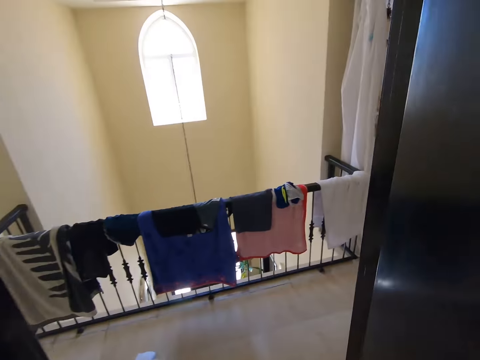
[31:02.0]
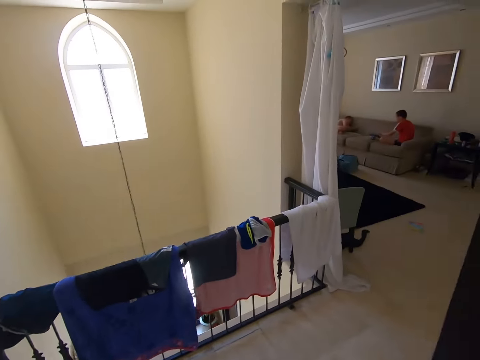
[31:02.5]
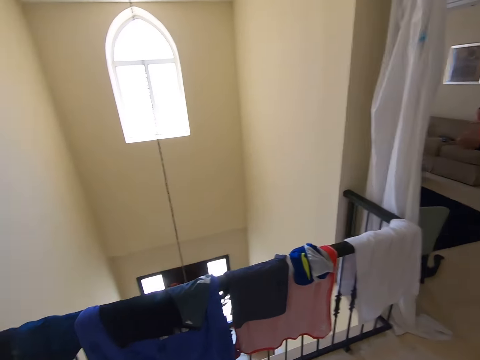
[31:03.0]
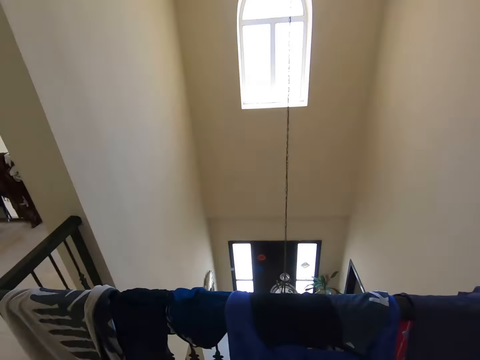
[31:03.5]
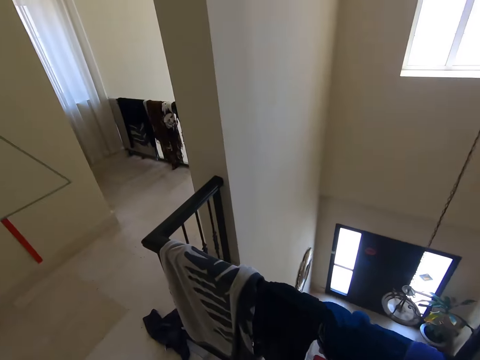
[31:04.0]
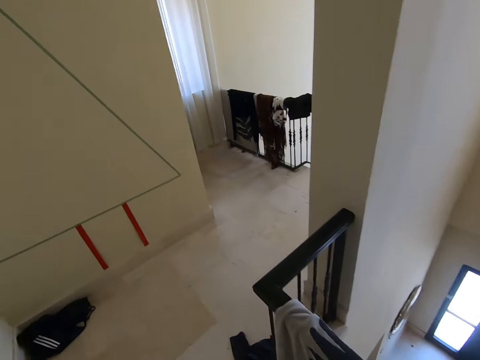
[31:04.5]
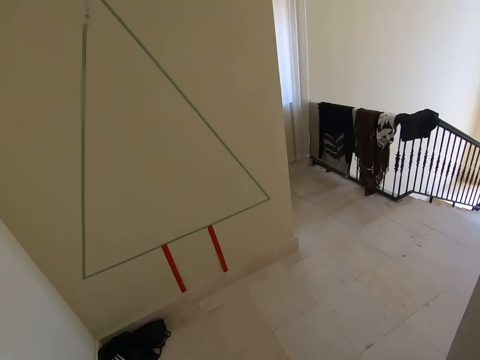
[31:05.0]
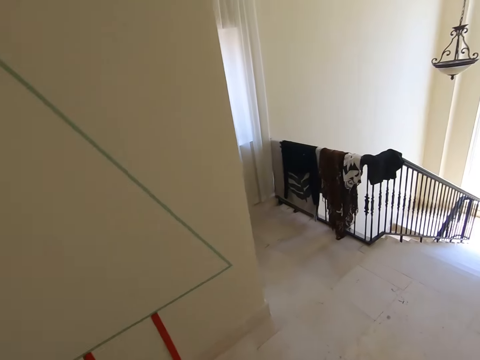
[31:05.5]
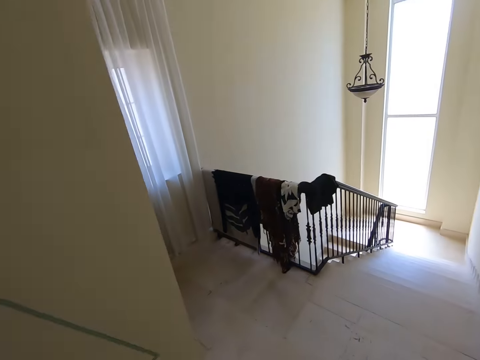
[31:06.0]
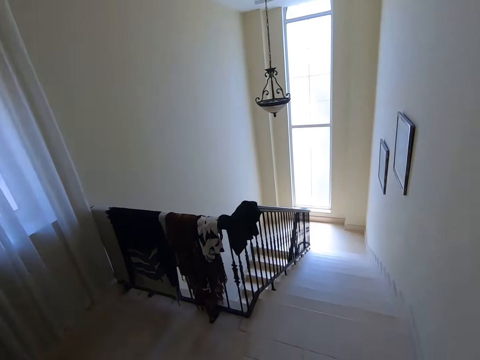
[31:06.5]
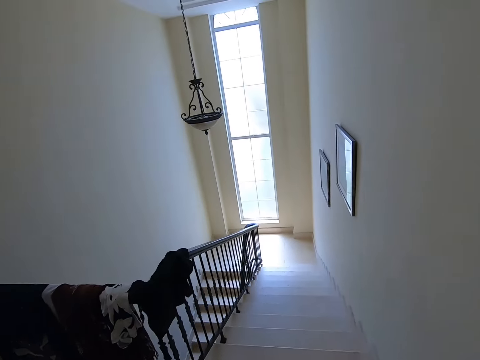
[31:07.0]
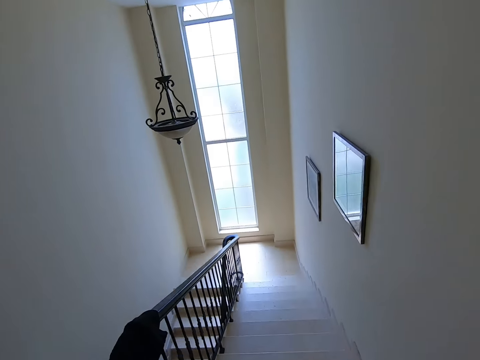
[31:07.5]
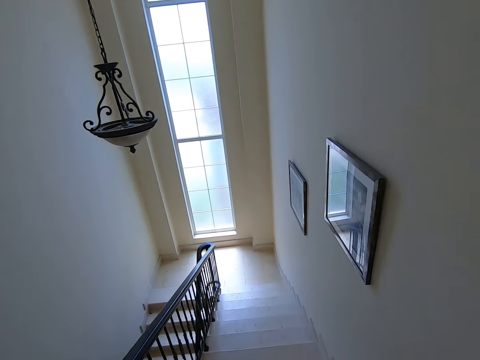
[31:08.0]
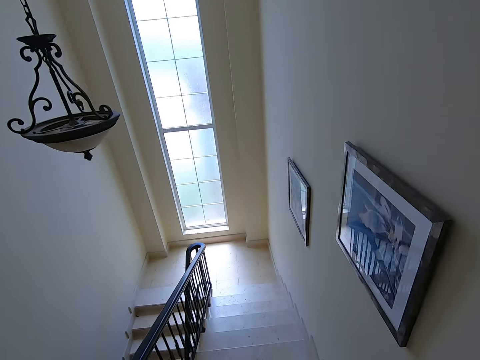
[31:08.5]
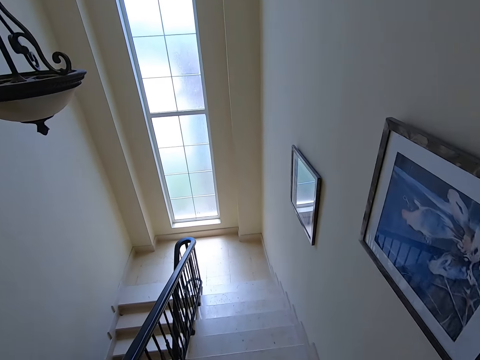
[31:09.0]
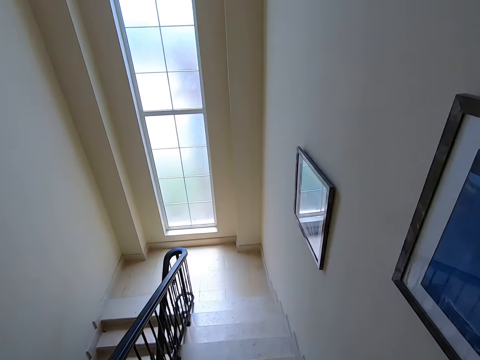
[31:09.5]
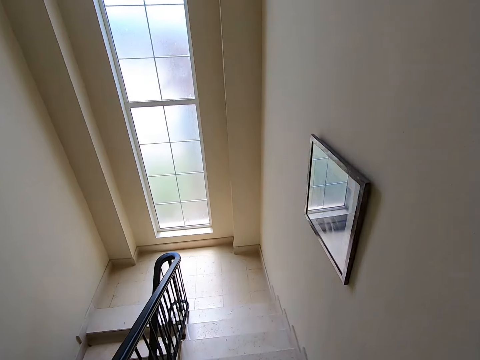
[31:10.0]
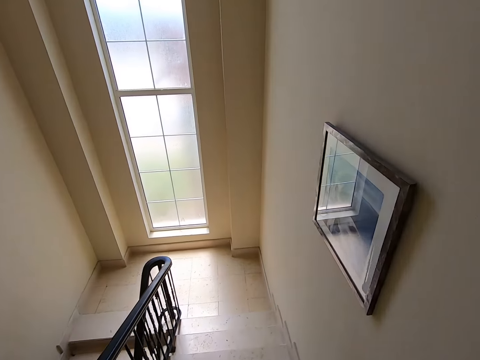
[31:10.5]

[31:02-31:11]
The camera wearer talks in the walkway. They go down the stairs.

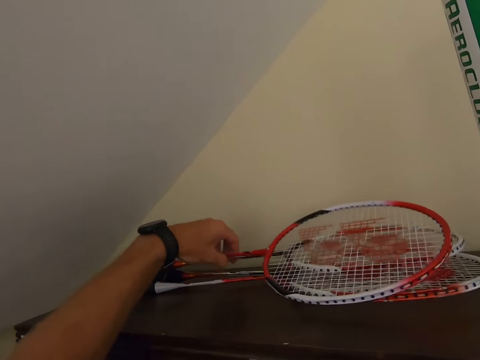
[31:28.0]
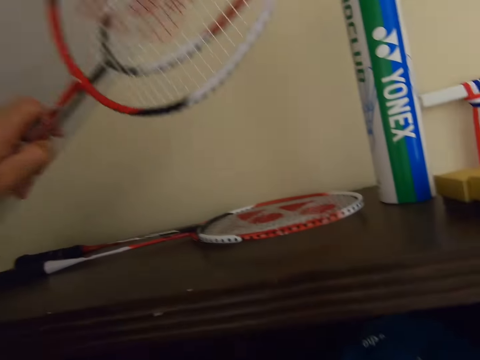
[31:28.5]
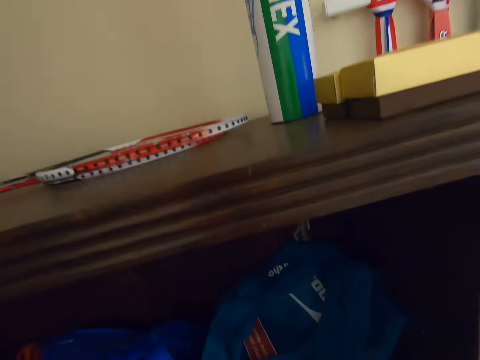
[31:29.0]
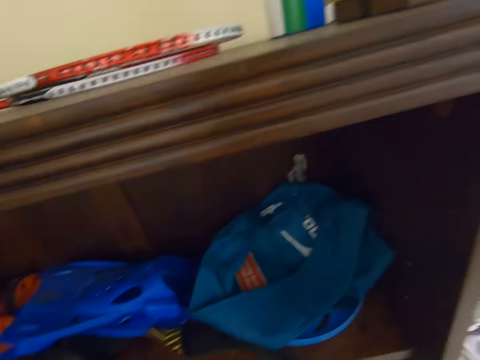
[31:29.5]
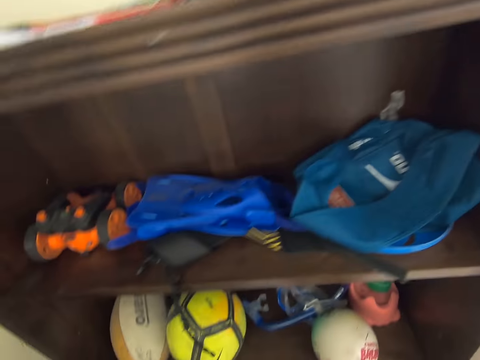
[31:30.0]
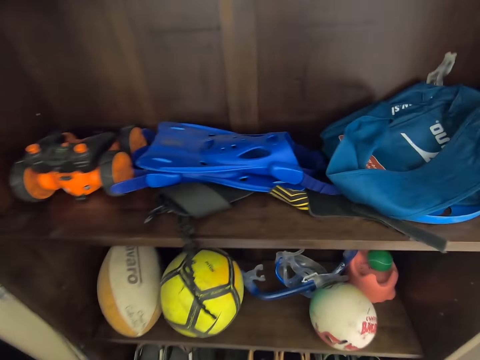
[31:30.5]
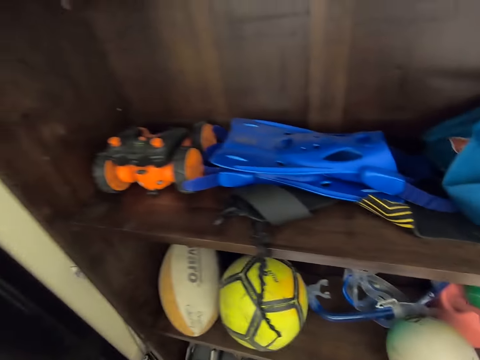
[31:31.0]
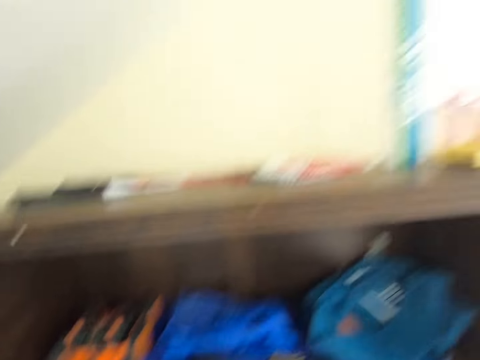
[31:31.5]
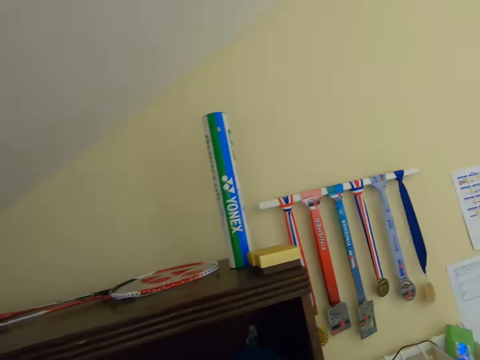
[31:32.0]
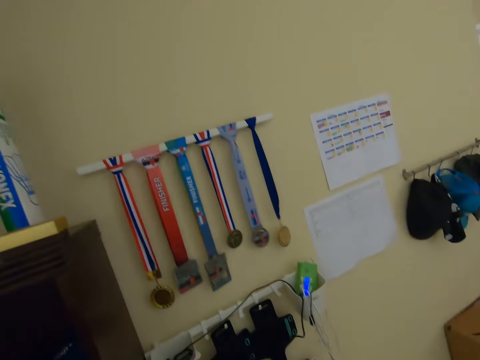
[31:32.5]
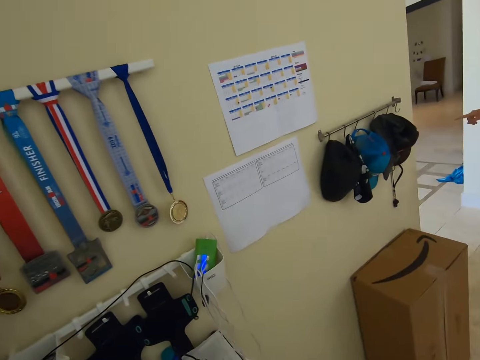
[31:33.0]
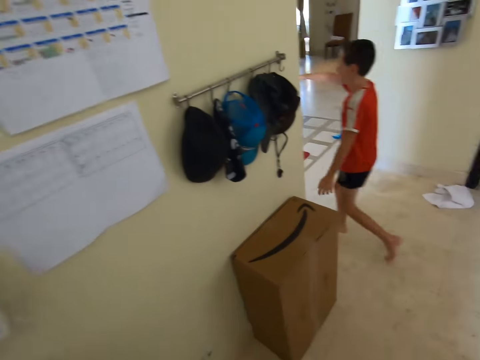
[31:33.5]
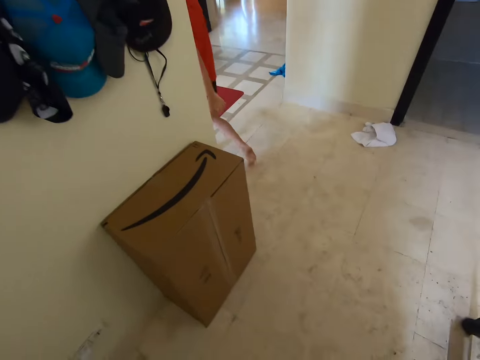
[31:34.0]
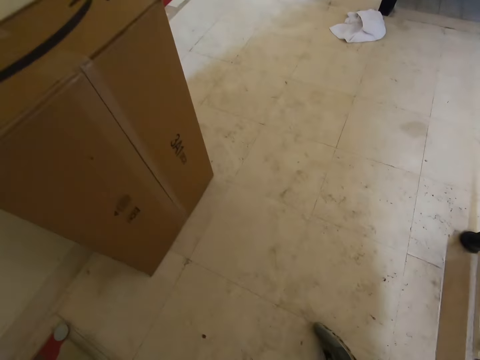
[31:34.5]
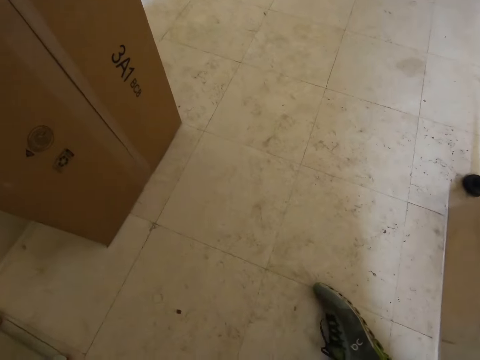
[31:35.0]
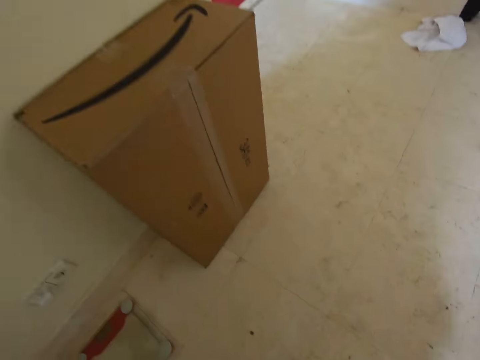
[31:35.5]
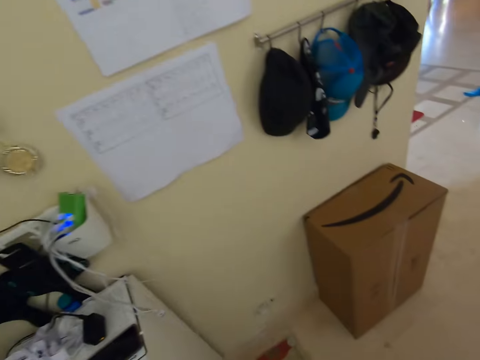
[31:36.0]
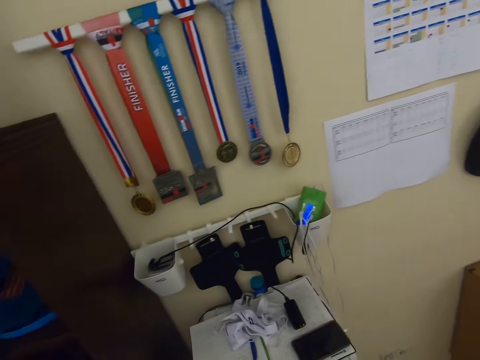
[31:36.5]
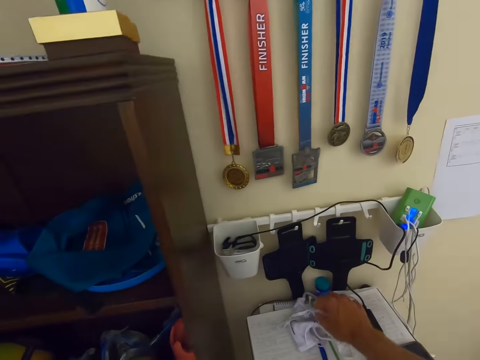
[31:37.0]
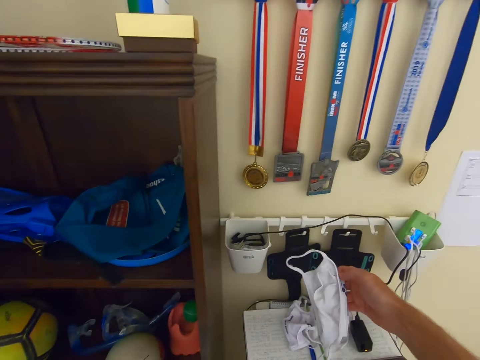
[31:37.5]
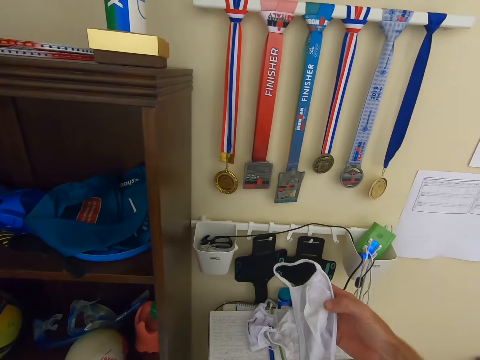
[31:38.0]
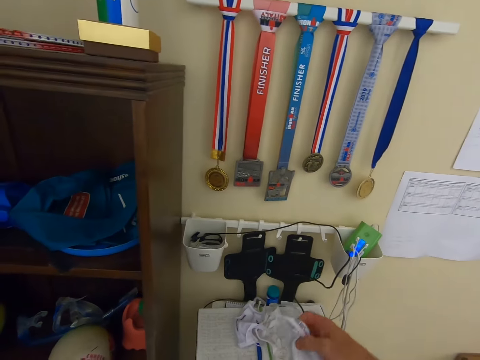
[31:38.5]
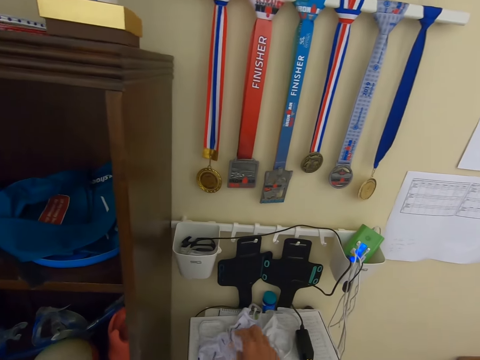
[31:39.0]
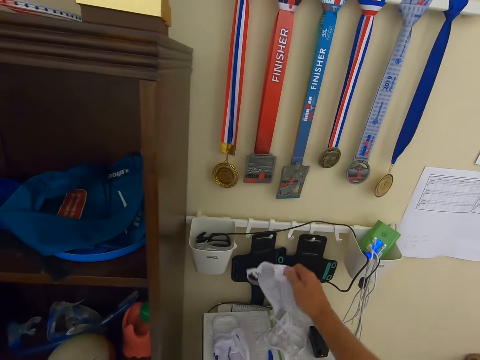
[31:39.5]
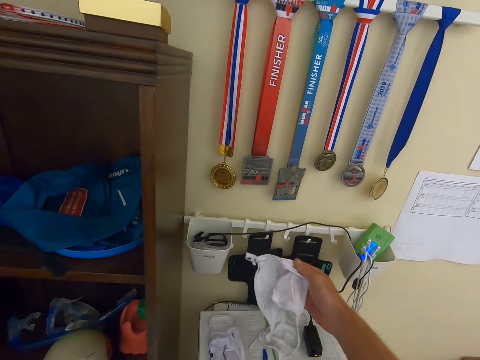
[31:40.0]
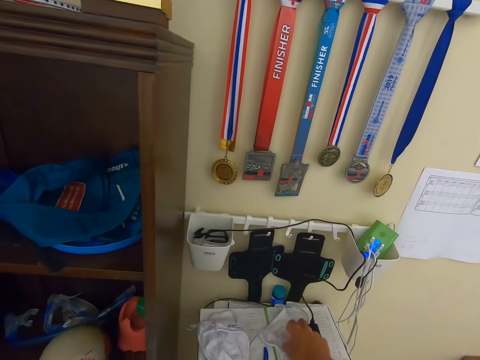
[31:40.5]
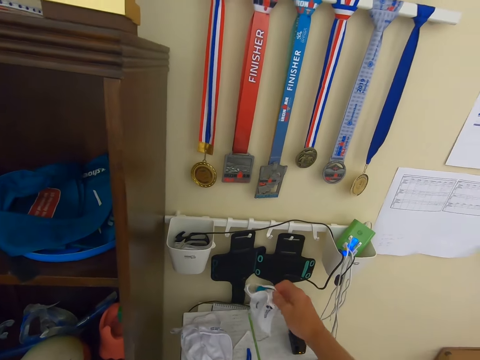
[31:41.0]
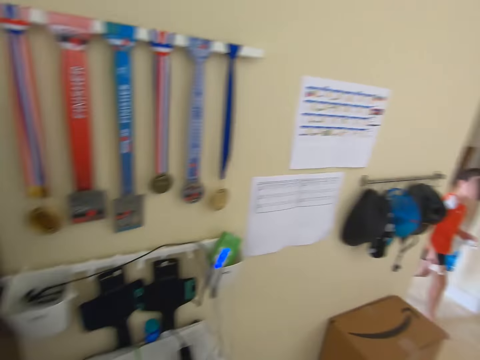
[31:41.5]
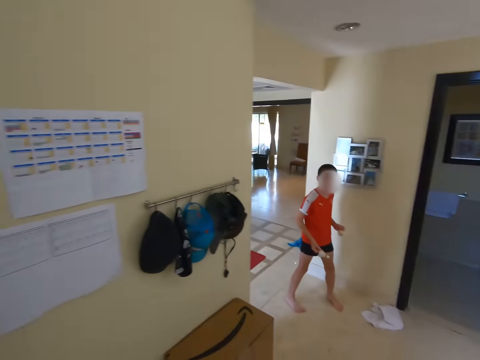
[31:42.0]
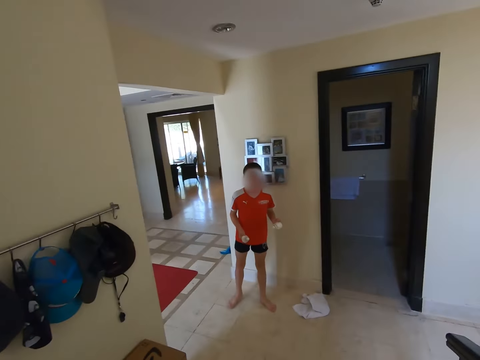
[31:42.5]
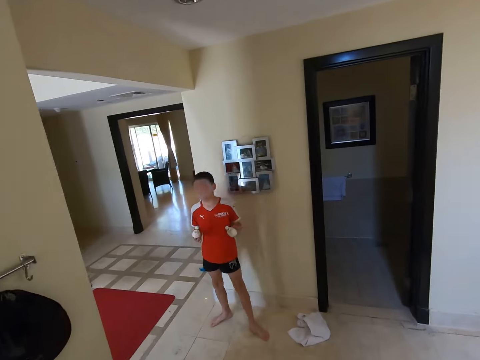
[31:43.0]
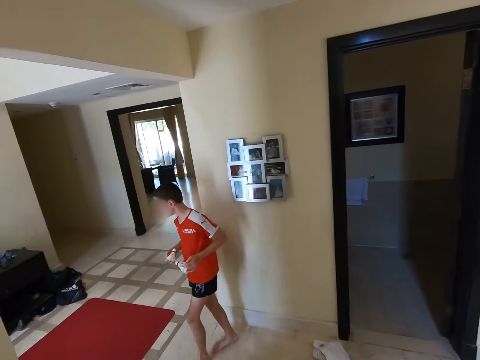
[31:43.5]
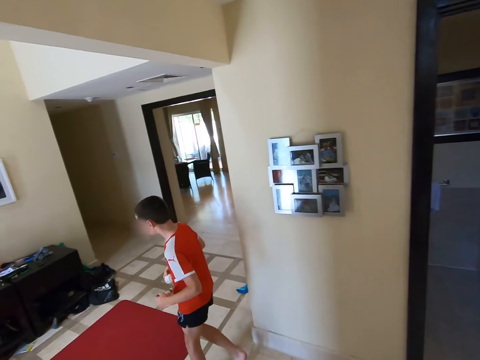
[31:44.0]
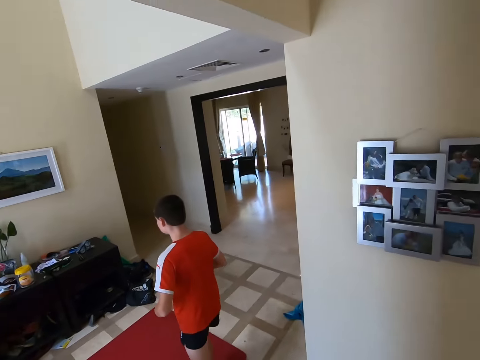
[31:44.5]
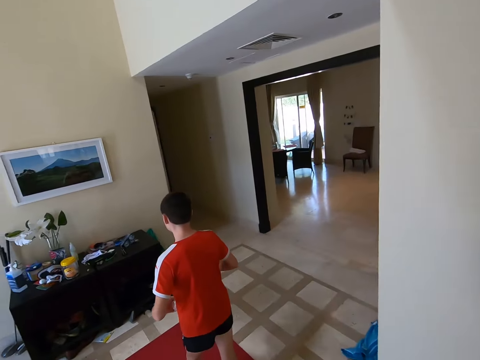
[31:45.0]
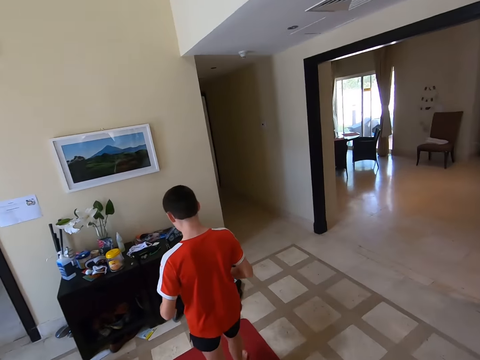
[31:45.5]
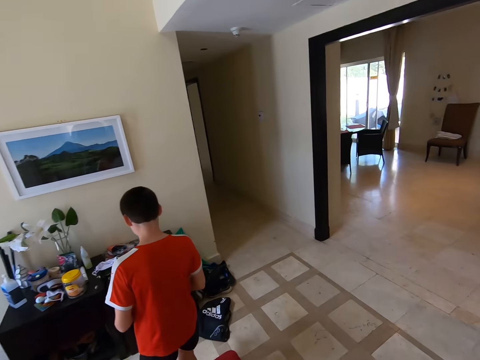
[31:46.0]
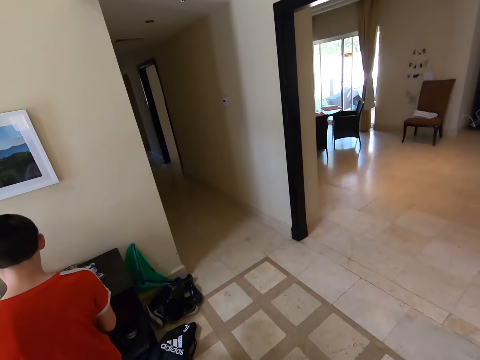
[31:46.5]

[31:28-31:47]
The camera wearer picks a bat or racket from the cabinet. A boy walks past. The camera wearer picks up something on the floor, moves a step, and takes a shoe. They select pieces of masks. They check for a nose mask on the shelf. They pick a mask. The boy walks past. The camera wearer walks around the house. They walk towards the boy.
